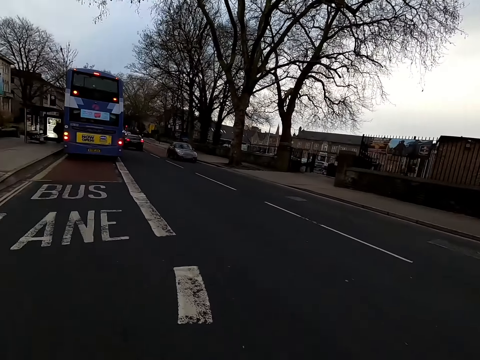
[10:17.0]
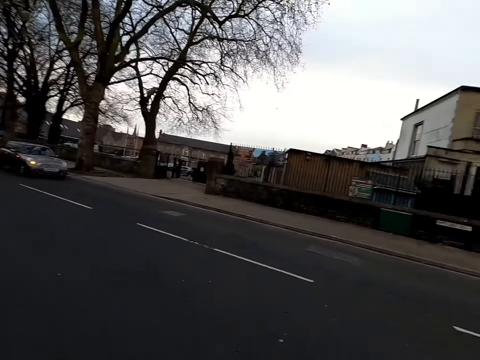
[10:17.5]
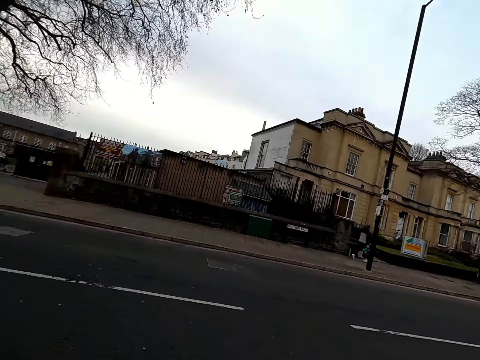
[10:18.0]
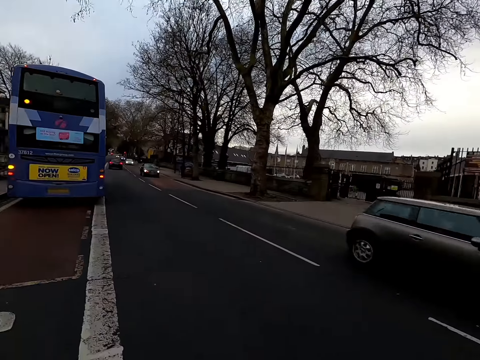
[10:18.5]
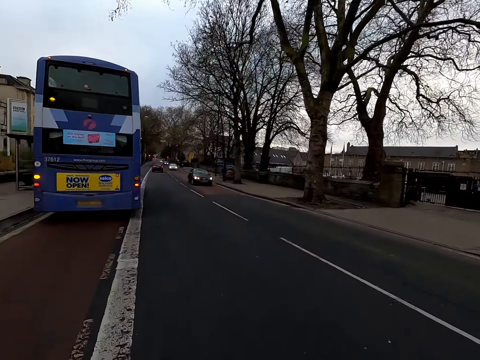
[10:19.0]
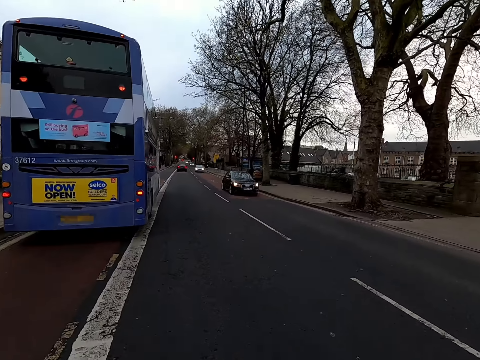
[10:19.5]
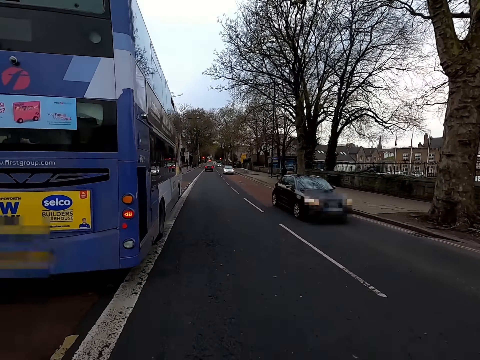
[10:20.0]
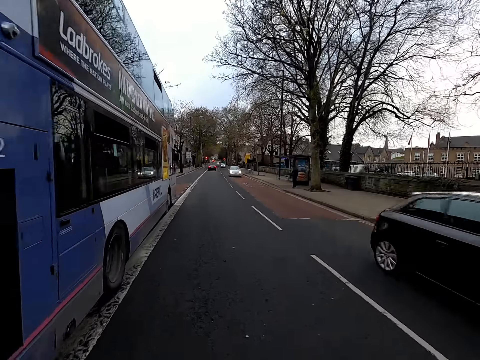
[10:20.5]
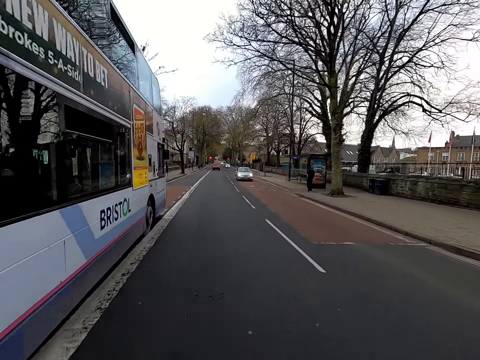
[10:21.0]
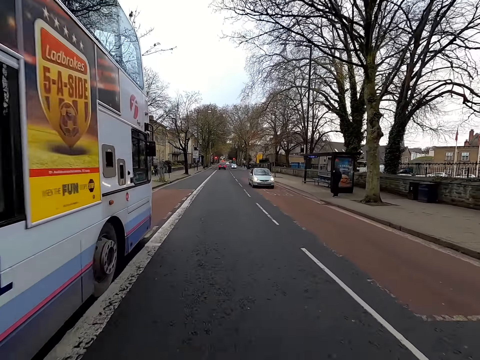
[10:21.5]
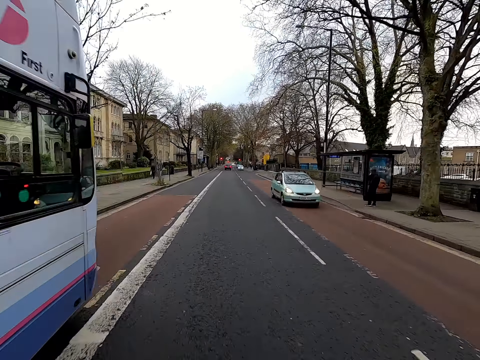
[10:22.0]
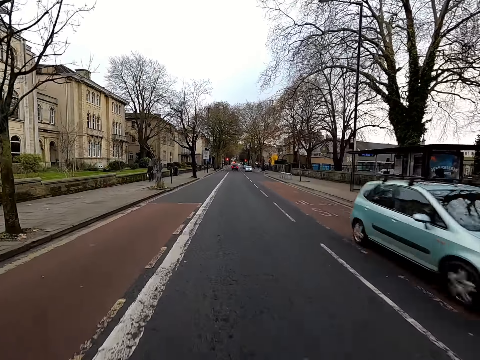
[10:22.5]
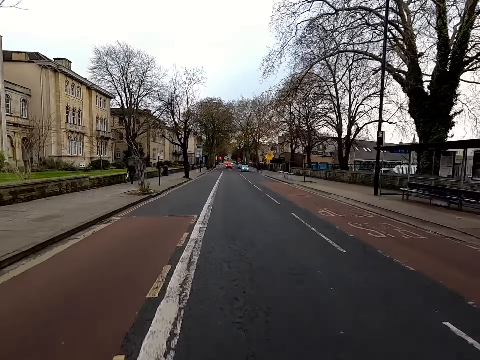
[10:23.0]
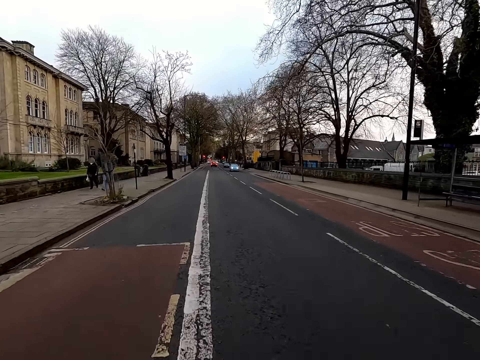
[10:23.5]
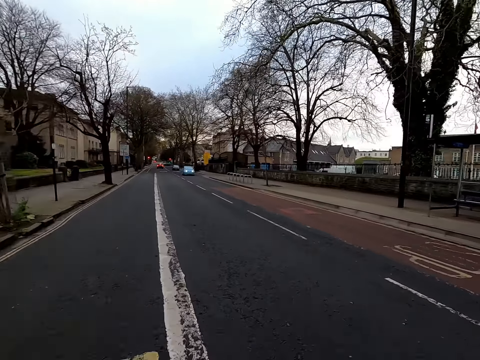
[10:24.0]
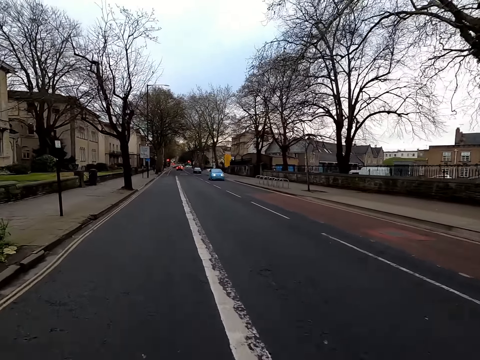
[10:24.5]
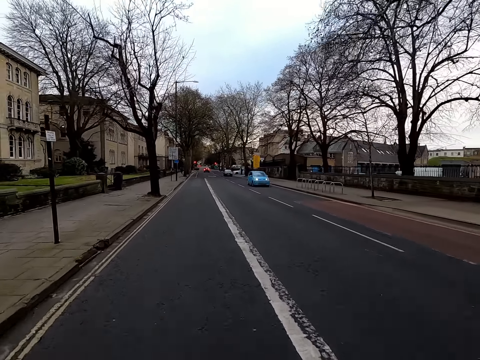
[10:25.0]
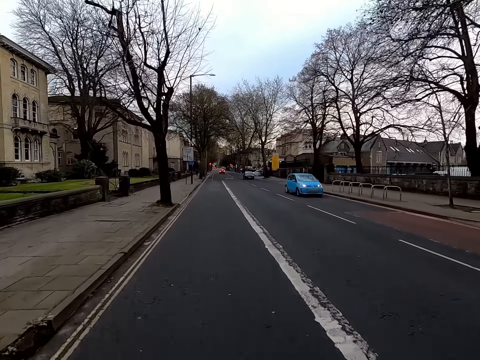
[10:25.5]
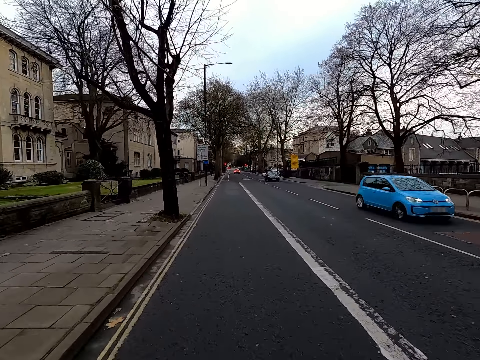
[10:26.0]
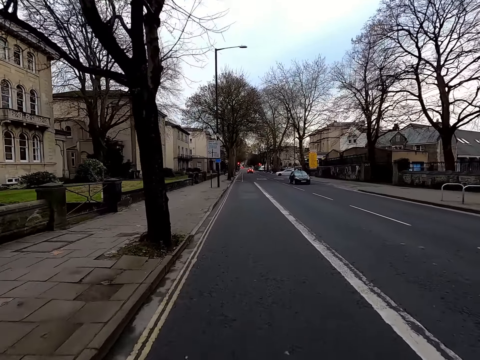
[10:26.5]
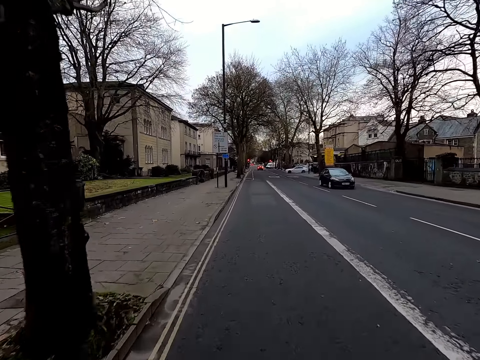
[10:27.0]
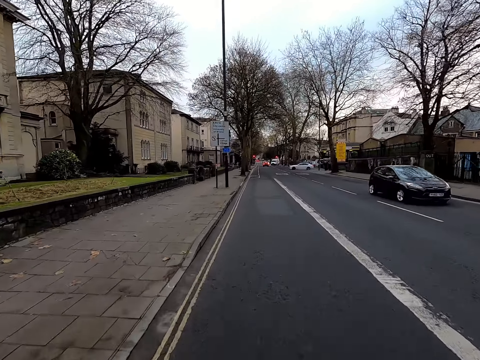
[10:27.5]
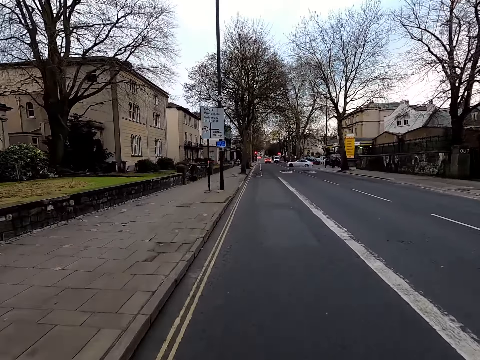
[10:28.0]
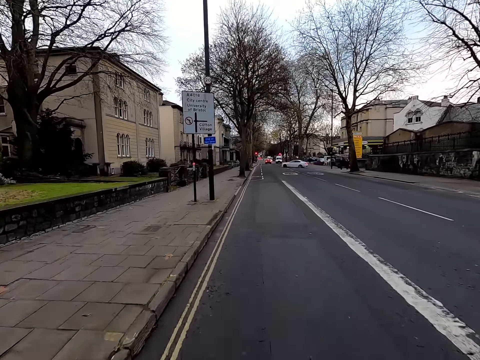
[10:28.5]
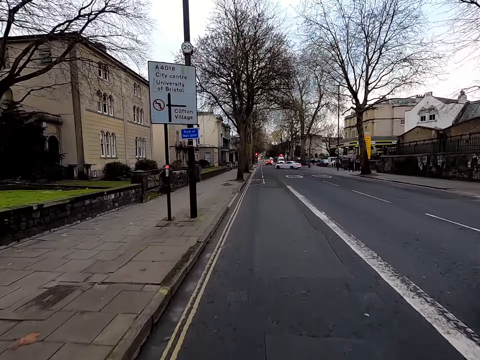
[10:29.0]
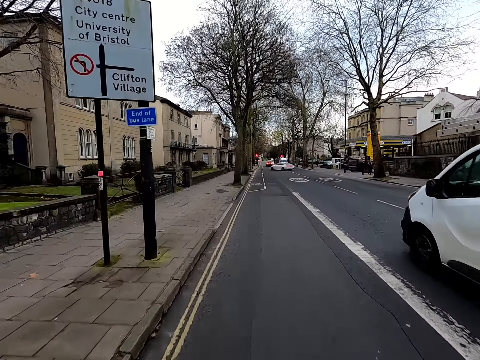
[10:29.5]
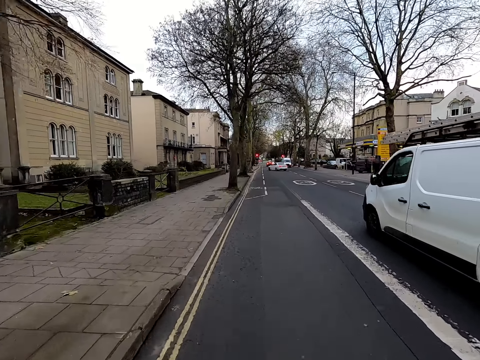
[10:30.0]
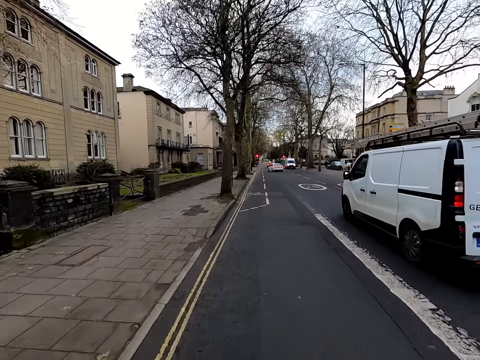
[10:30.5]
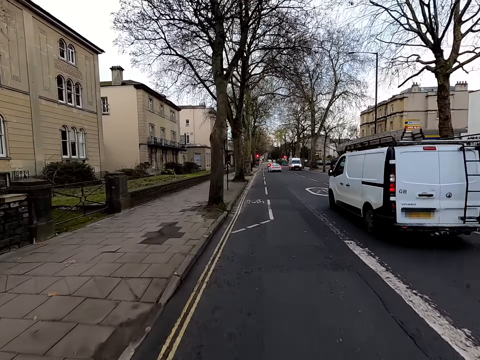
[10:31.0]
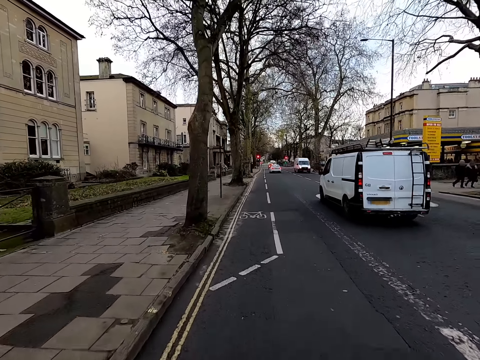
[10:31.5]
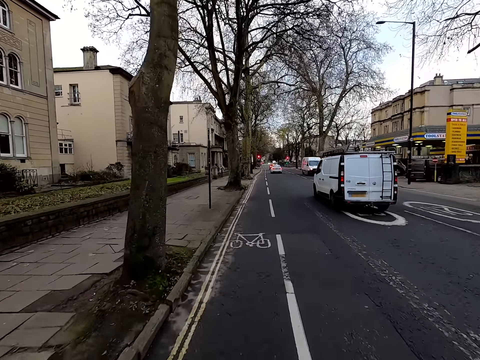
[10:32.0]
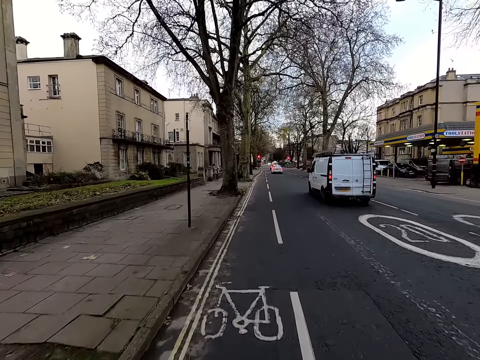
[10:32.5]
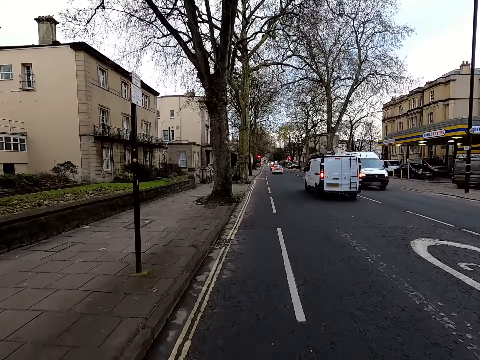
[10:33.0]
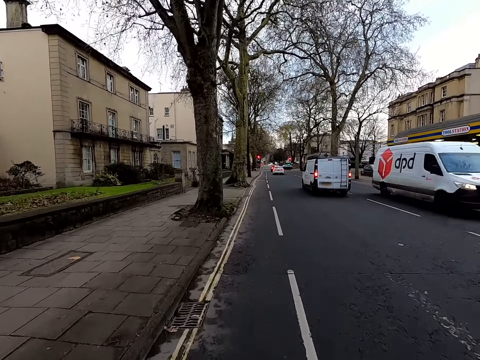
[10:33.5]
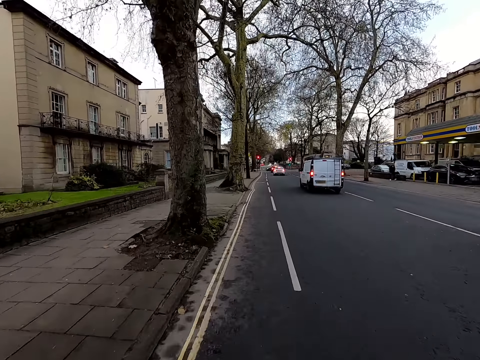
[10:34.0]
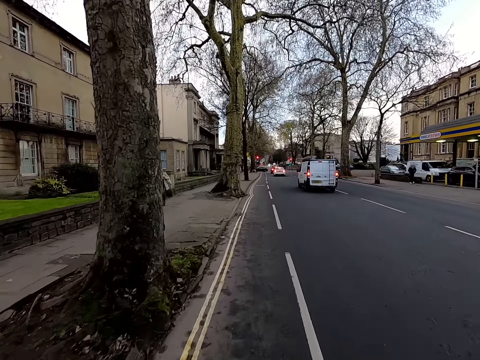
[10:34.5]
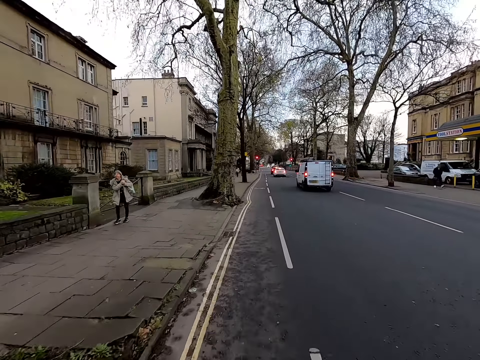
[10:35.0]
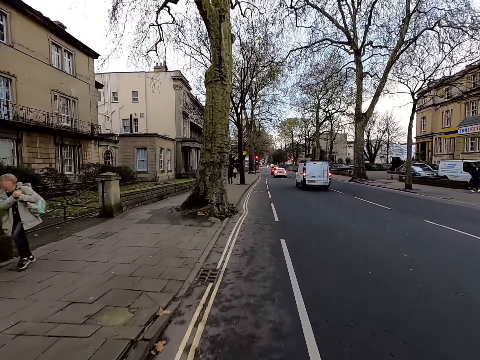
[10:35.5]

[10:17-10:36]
A black car drives past the camera wearer. A black car drives past them again. The camera wearer rides past the blue bus. A car drives past the camera wearer. A blue car drives past the camera wearer. A black car drives past the camera wearer. A white bus drives past the camera wearer. A white bus drives past them again.

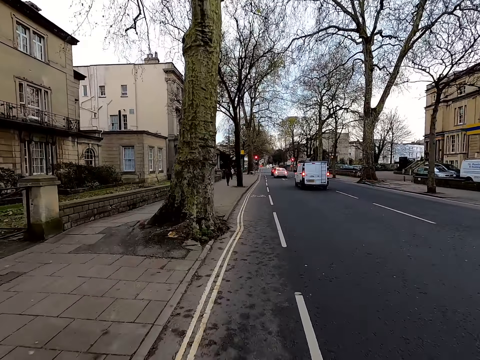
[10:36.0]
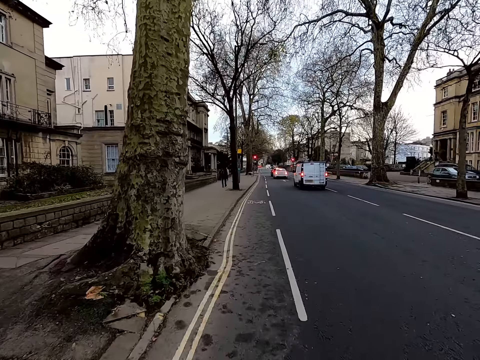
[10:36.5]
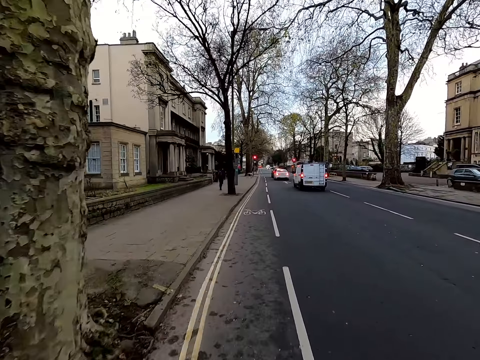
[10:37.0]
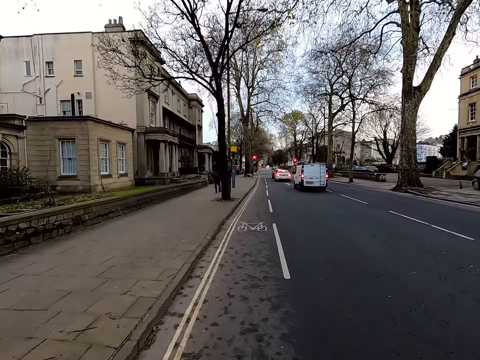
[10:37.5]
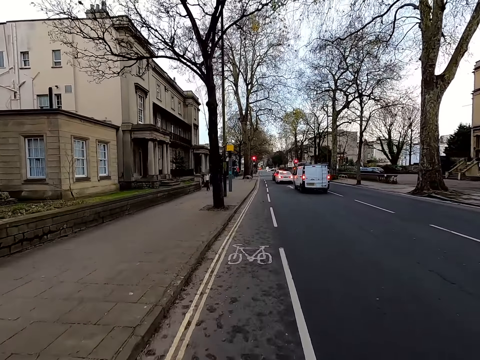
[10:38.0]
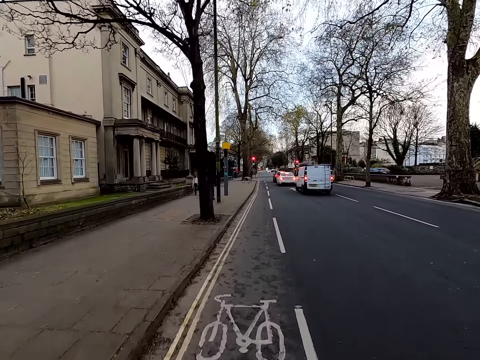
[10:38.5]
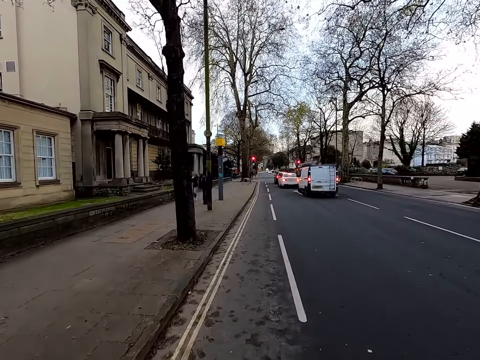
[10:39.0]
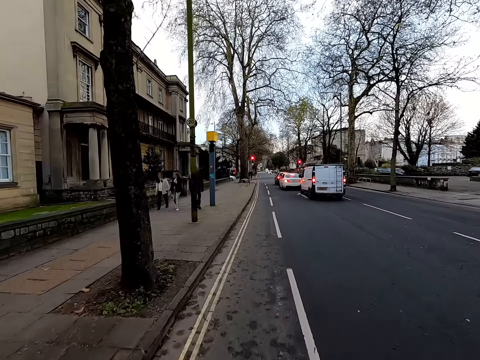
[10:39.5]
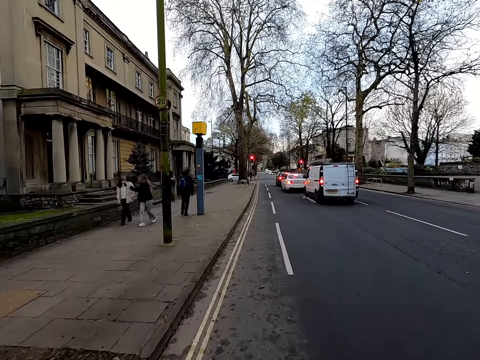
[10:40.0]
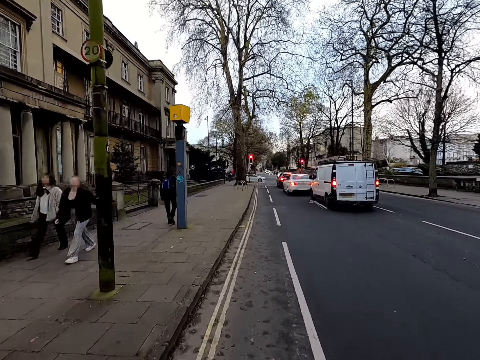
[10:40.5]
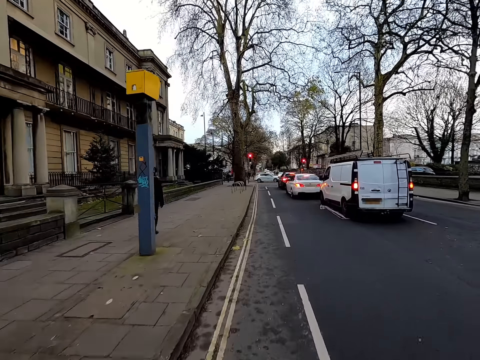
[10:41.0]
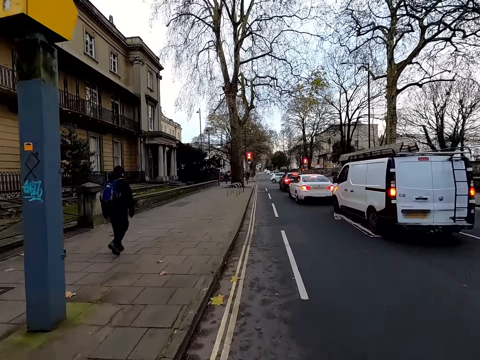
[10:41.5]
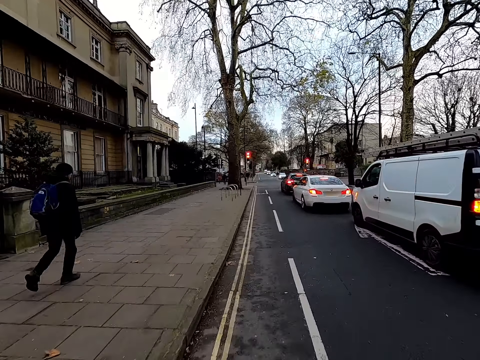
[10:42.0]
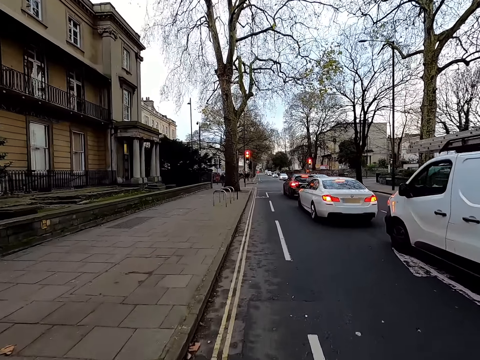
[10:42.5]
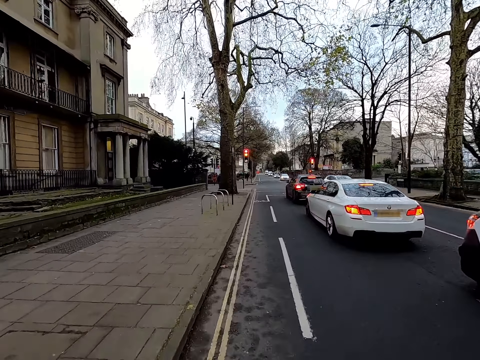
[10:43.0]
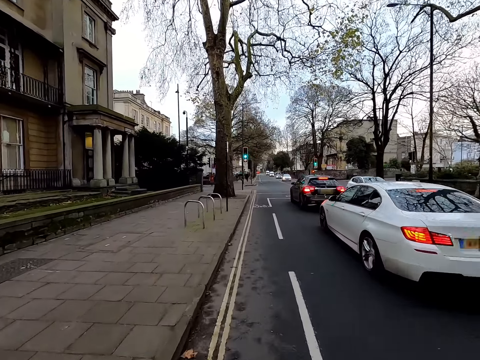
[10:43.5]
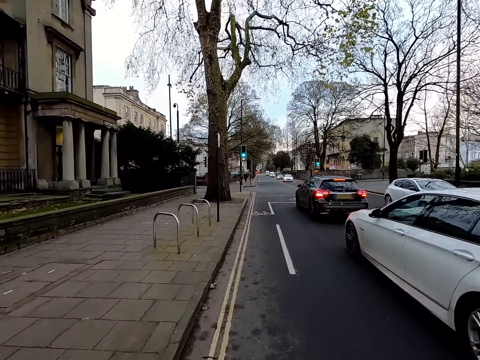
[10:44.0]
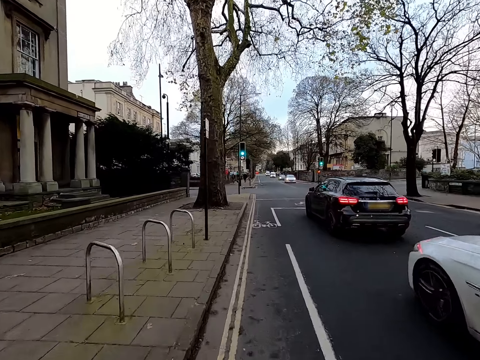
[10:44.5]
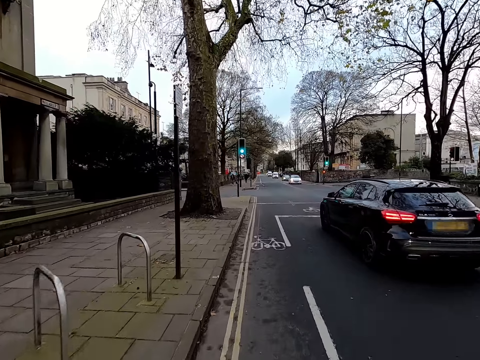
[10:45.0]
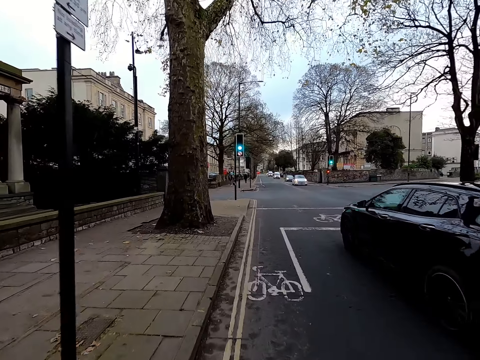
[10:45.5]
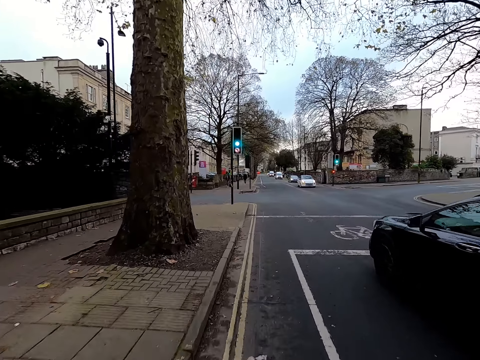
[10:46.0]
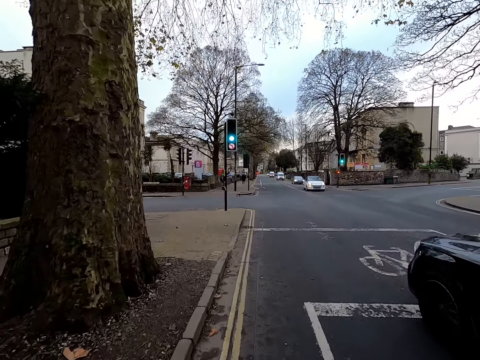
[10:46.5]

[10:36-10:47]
The camera wearer rides past the white bus. They ride past a white car. They ride past a black car.
